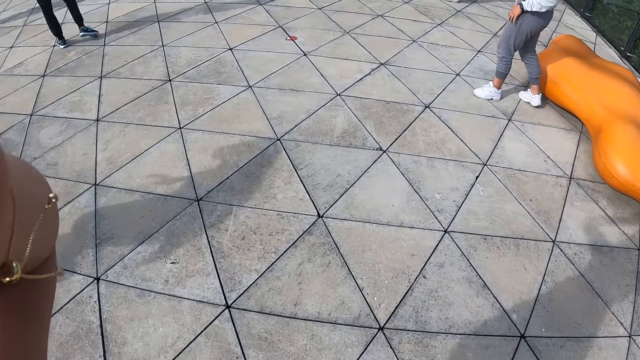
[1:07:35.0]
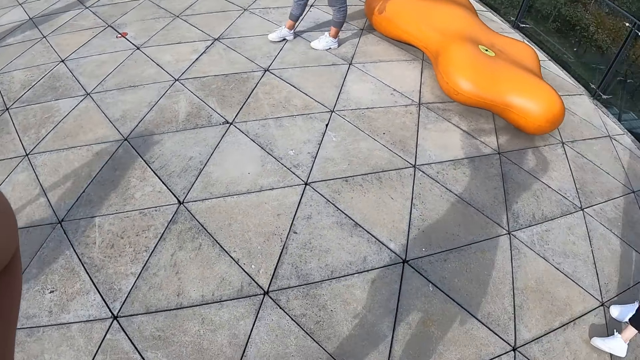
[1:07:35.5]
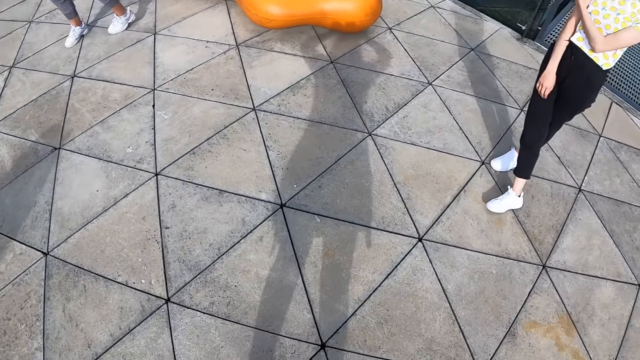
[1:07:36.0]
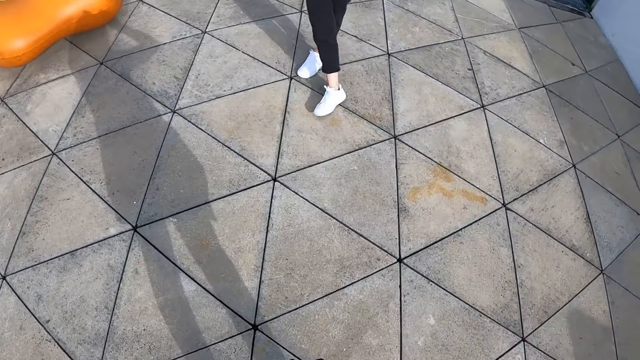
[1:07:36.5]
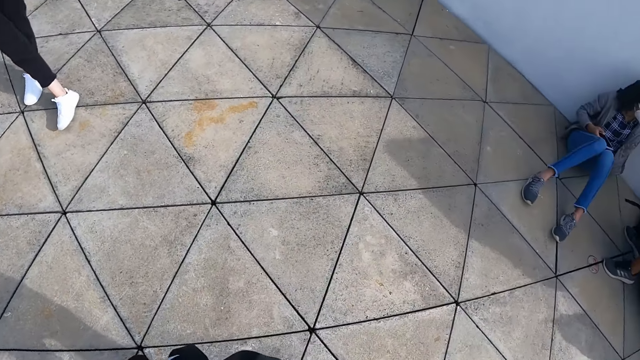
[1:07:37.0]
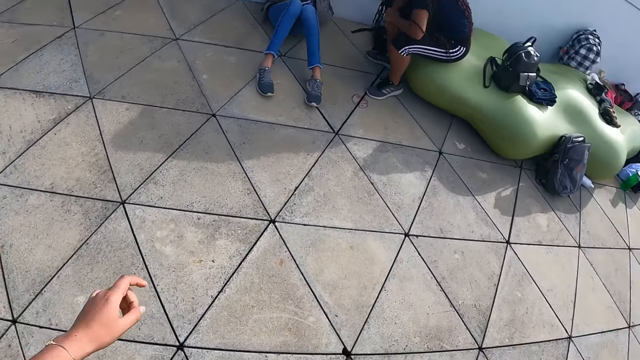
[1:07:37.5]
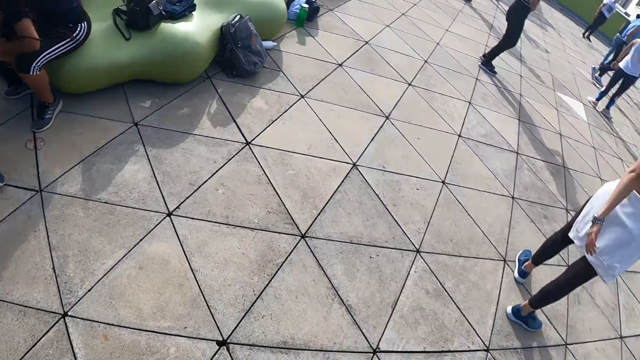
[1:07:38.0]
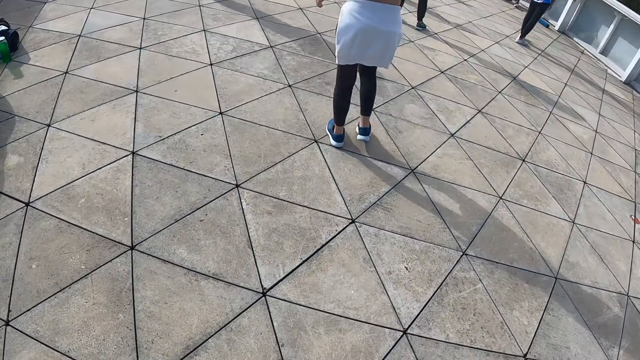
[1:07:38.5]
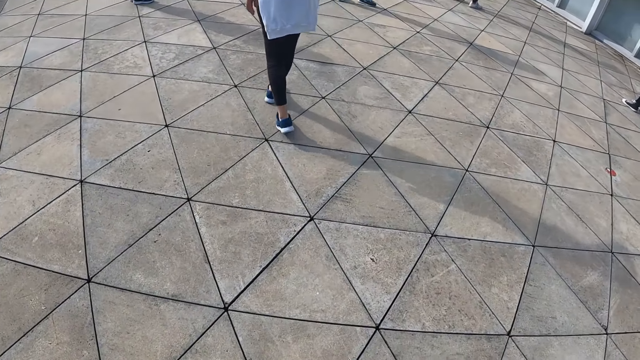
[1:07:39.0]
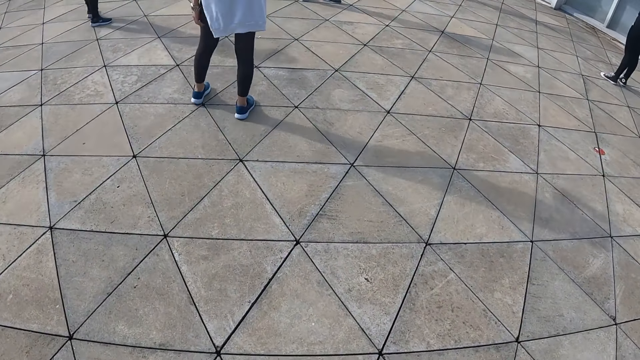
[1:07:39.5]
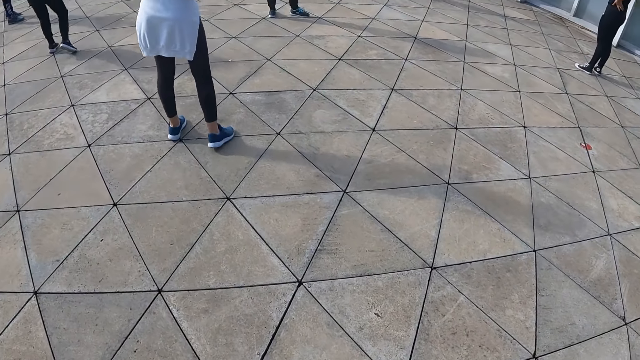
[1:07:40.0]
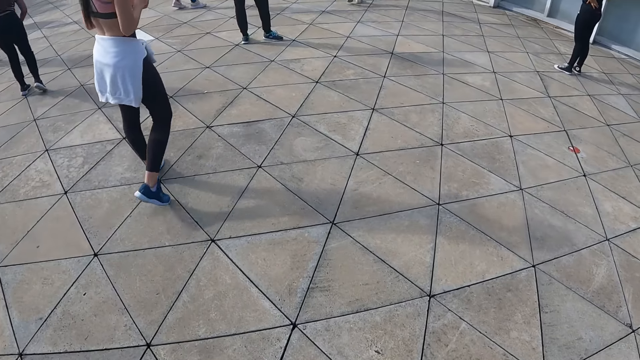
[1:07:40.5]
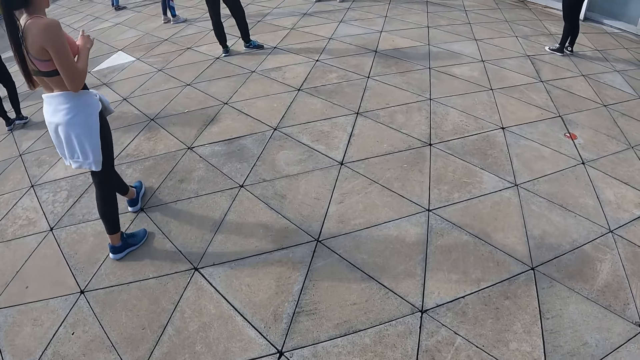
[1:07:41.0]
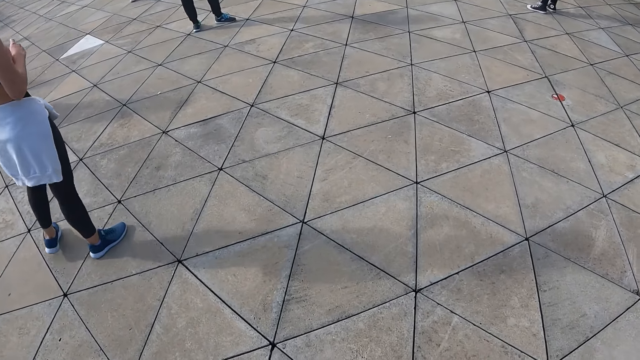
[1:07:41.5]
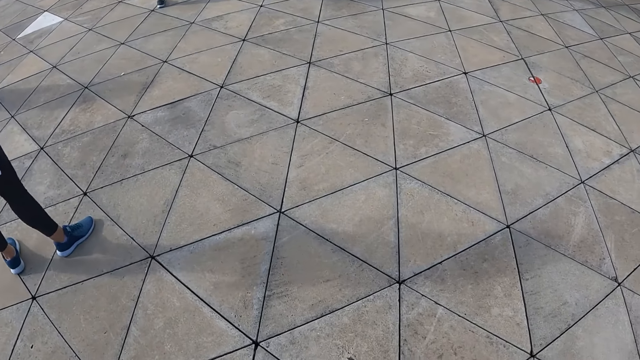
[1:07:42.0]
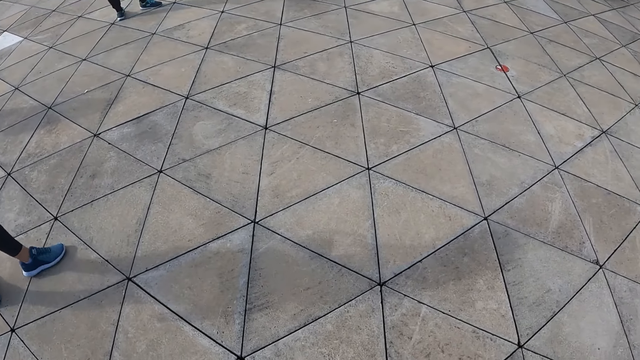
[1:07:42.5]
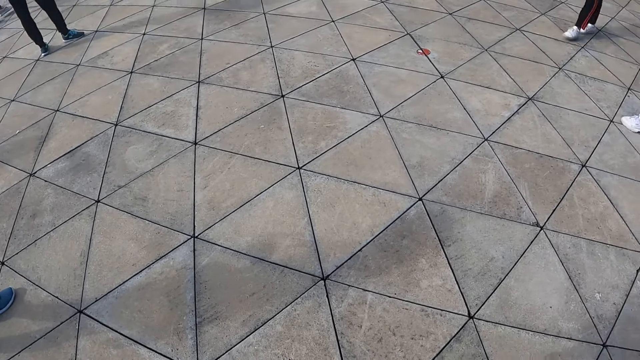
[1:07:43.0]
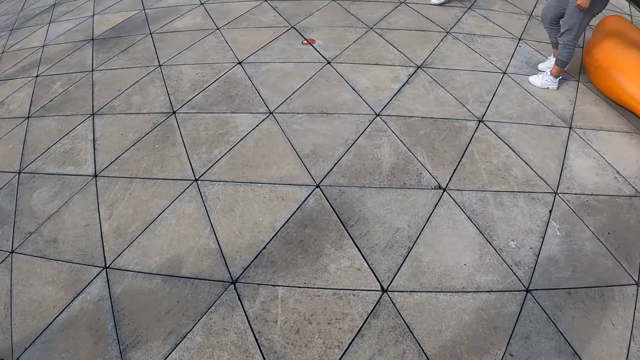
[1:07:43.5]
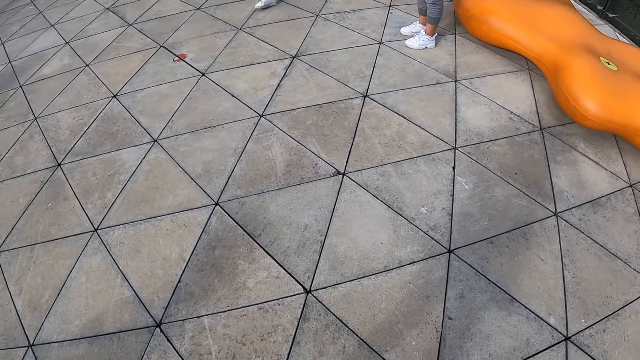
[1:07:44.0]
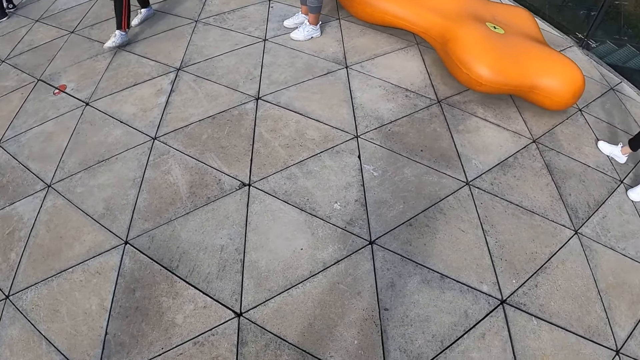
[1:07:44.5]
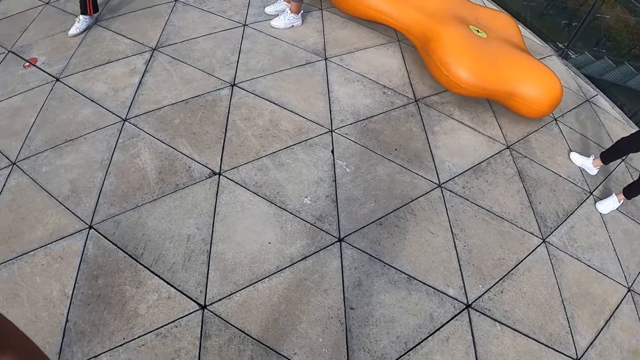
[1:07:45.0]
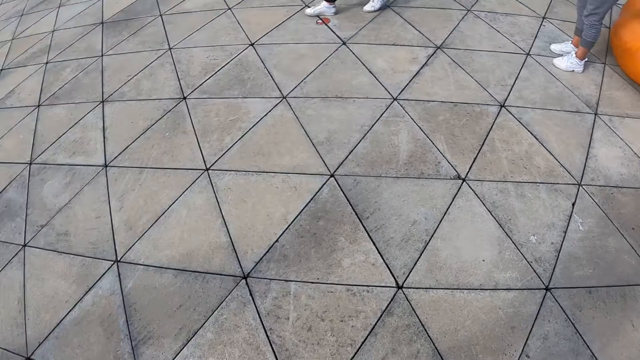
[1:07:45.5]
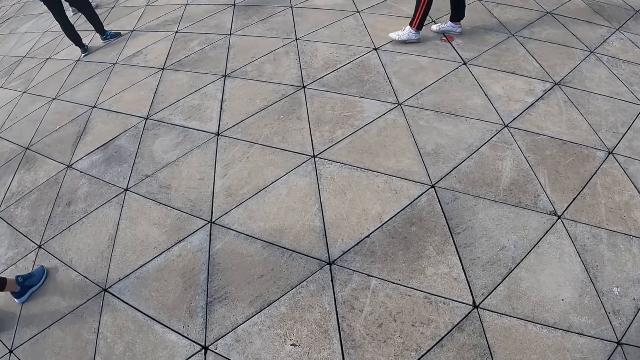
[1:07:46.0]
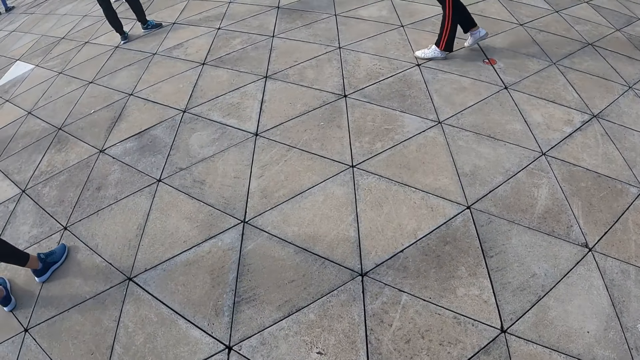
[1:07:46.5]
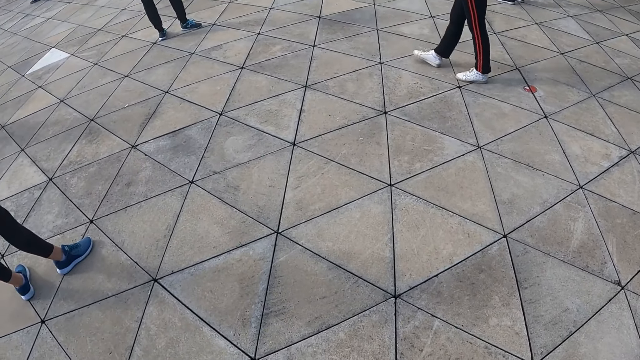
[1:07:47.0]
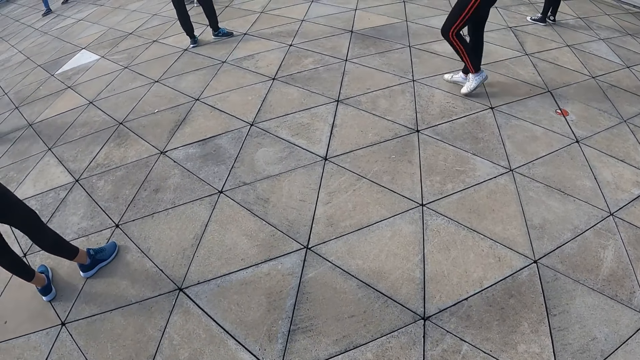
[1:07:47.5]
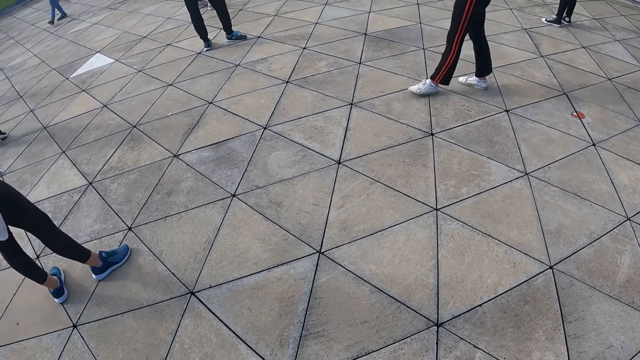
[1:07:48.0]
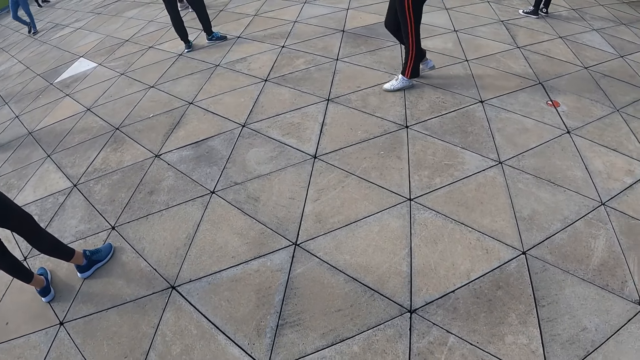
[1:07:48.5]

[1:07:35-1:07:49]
The camera wearer turns around. A woman walks in front of the camera wearer. The camera wearer looks around the colleagues.

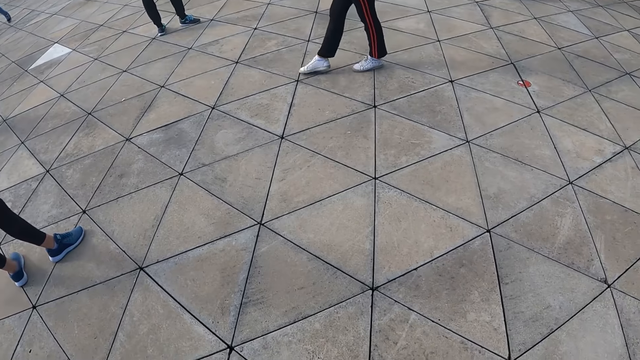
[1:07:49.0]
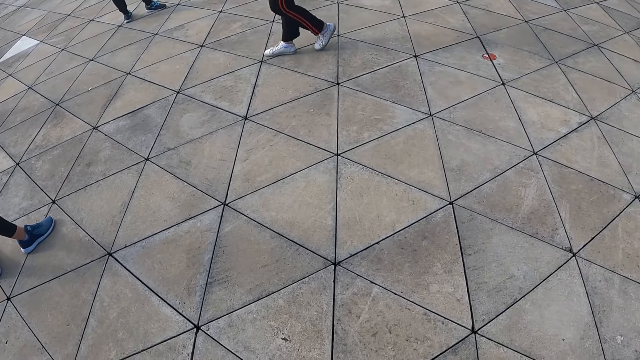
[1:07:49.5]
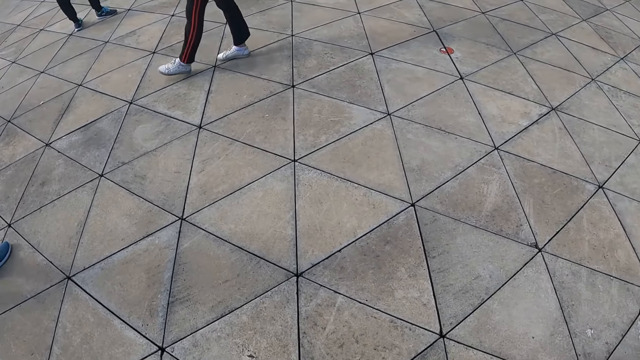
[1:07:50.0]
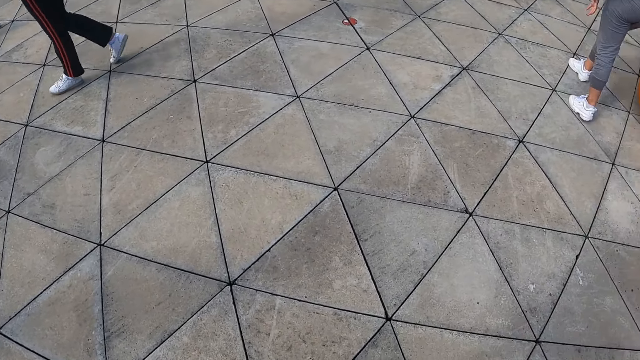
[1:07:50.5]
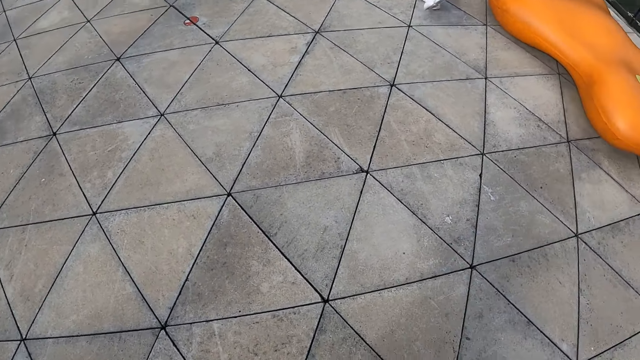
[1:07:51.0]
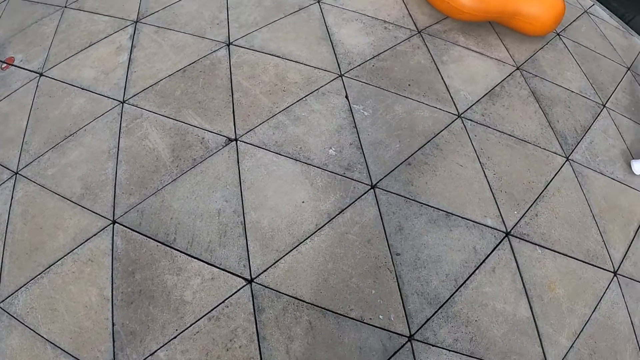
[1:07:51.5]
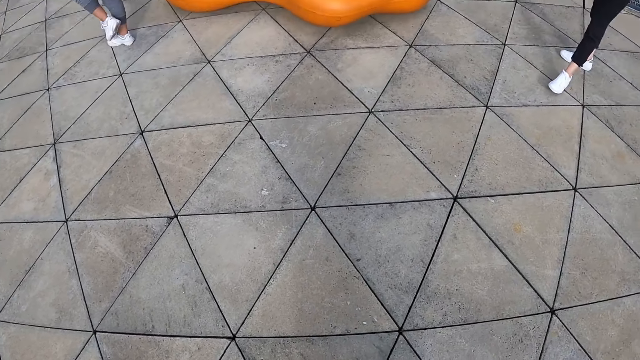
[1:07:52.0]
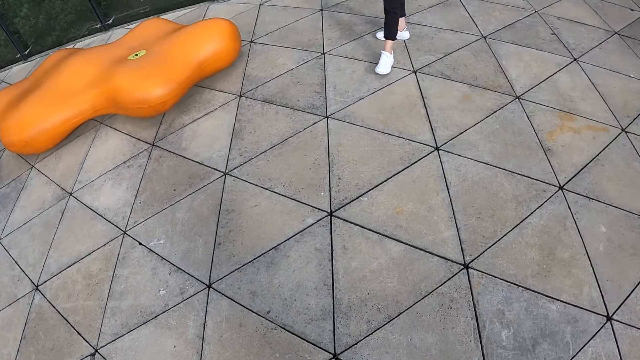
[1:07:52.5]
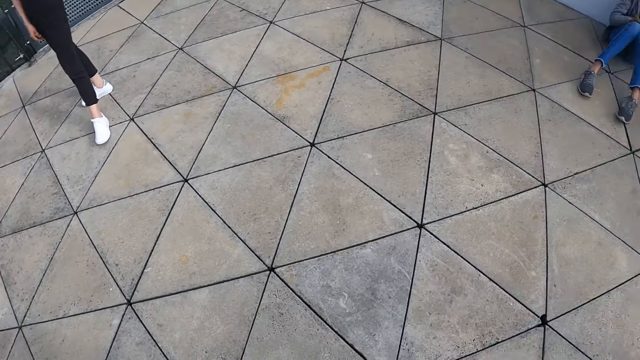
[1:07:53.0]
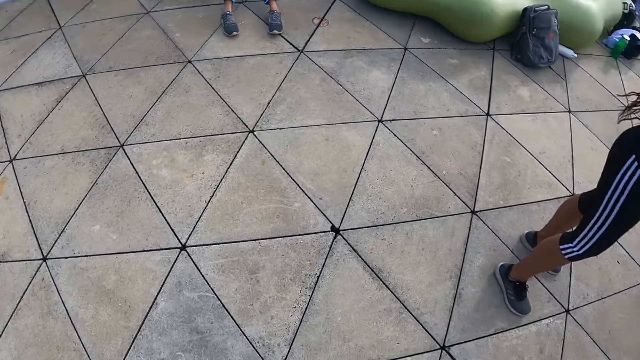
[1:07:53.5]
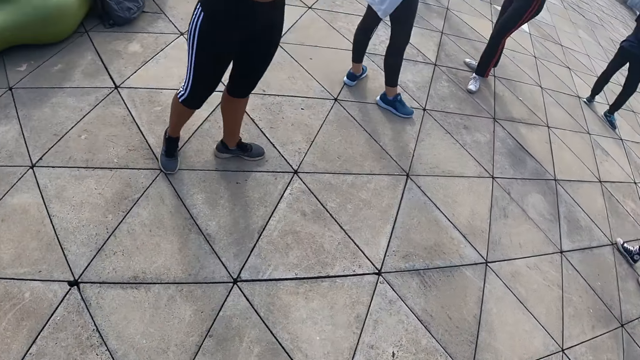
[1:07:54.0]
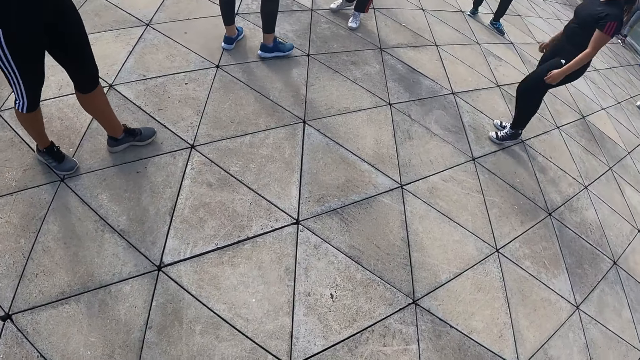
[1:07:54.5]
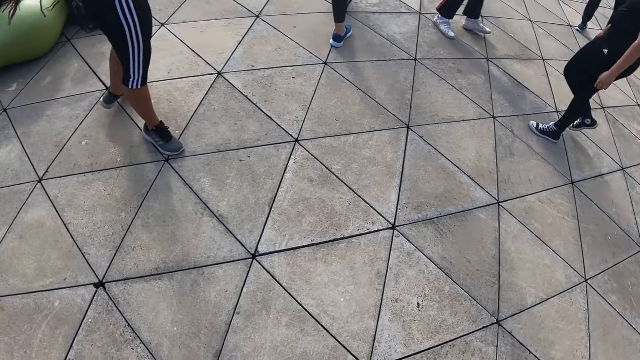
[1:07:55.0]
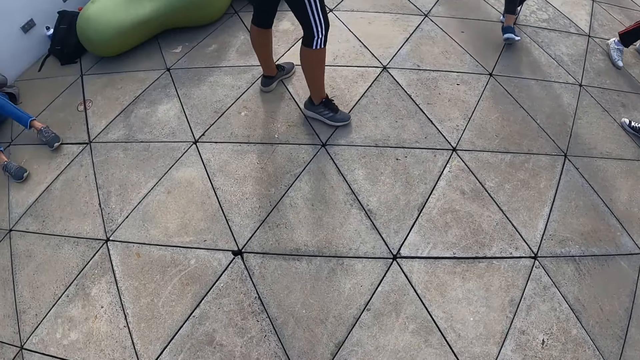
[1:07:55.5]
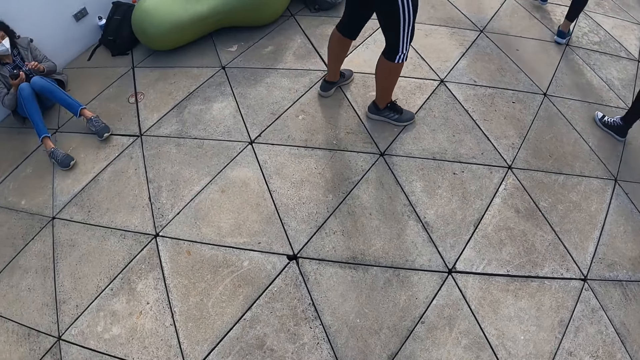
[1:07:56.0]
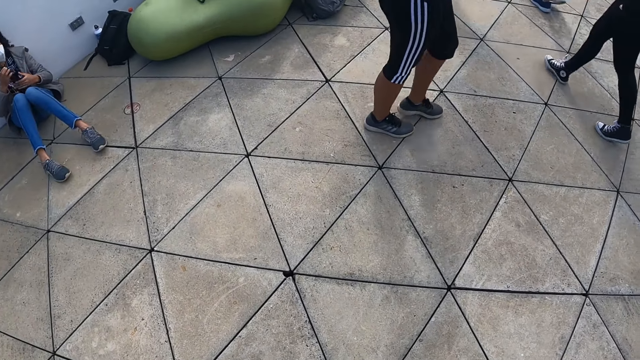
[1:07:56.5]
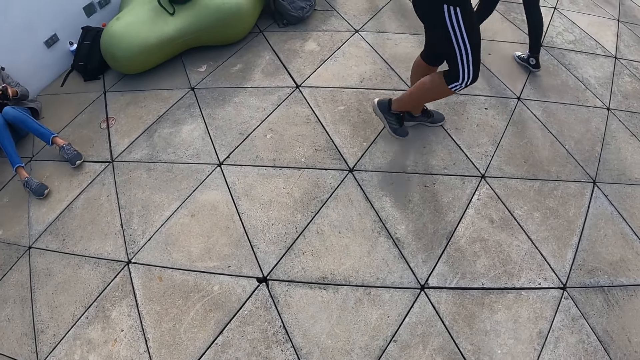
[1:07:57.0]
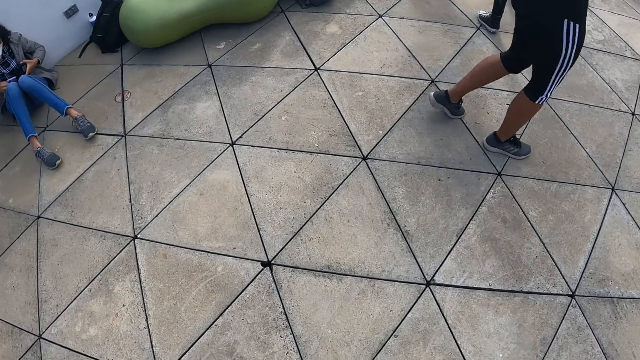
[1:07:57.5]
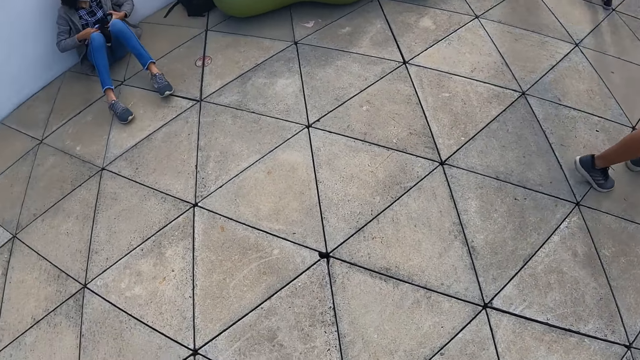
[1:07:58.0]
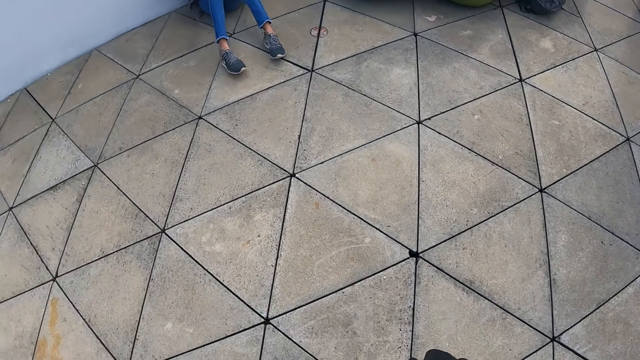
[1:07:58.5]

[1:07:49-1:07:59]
A lady scrolls the phone. The lady sits down.
